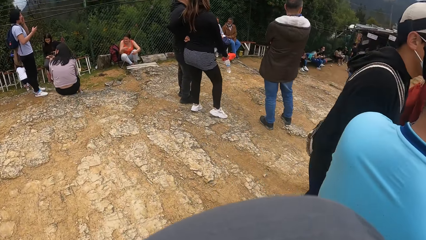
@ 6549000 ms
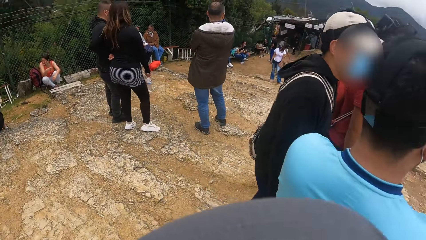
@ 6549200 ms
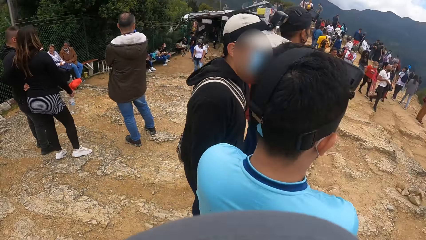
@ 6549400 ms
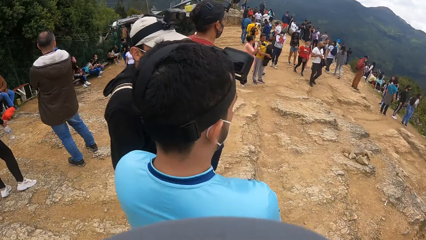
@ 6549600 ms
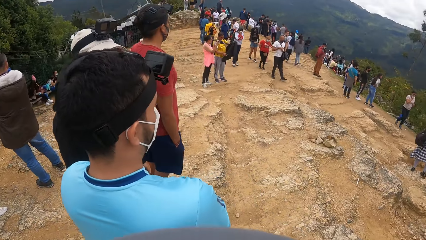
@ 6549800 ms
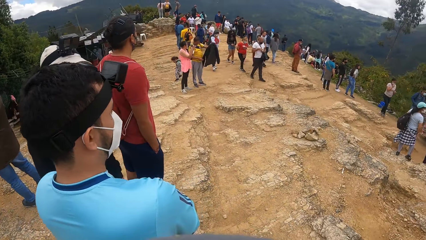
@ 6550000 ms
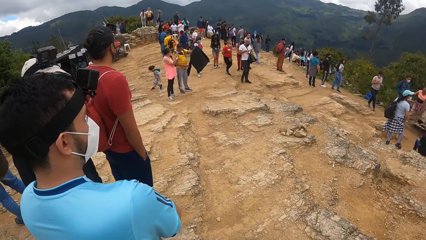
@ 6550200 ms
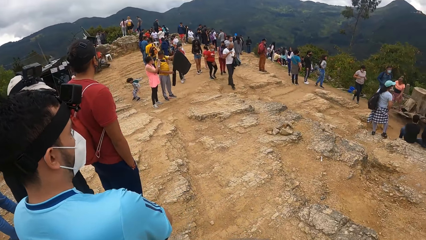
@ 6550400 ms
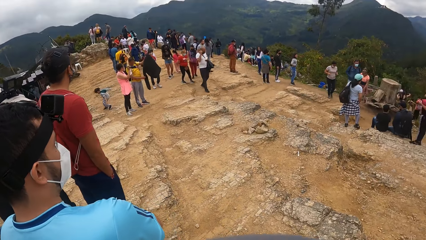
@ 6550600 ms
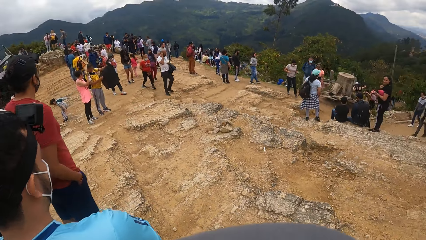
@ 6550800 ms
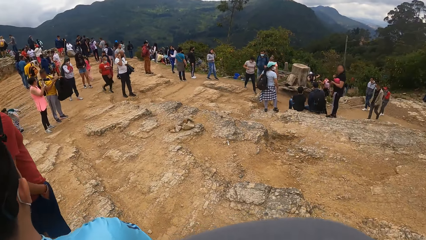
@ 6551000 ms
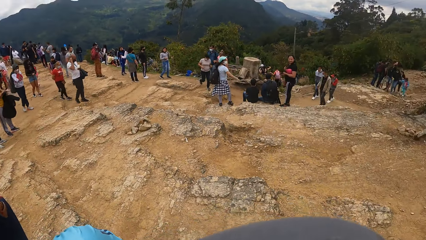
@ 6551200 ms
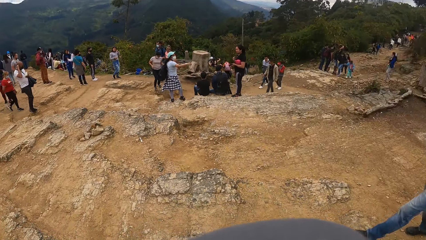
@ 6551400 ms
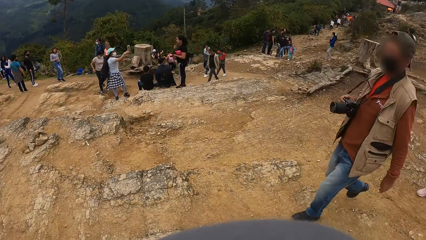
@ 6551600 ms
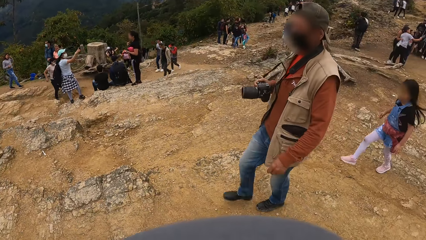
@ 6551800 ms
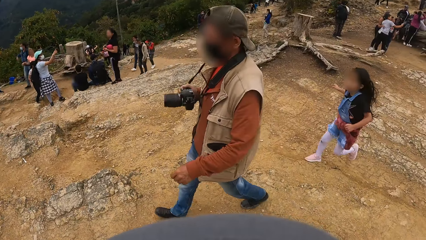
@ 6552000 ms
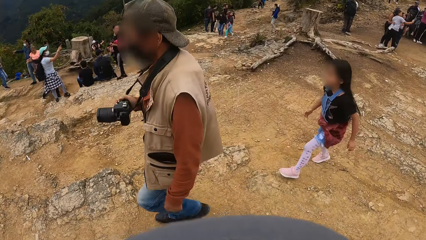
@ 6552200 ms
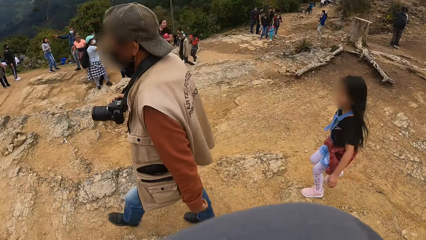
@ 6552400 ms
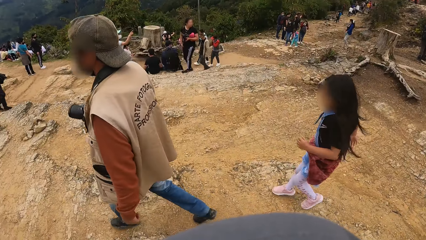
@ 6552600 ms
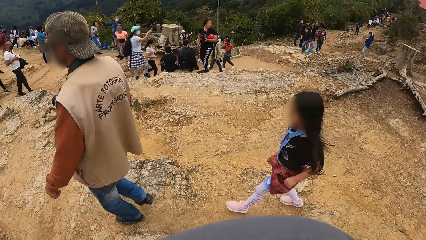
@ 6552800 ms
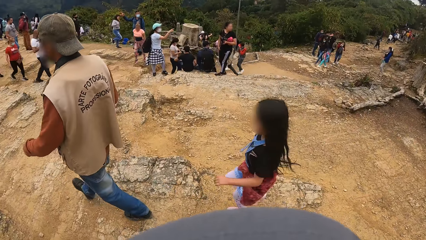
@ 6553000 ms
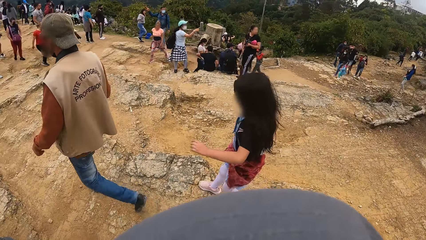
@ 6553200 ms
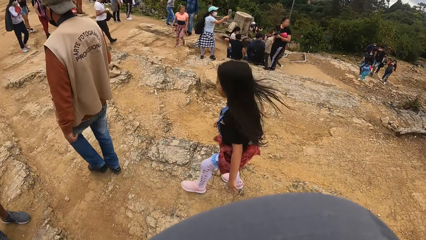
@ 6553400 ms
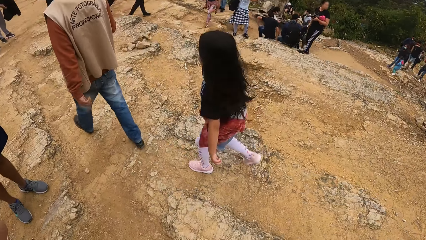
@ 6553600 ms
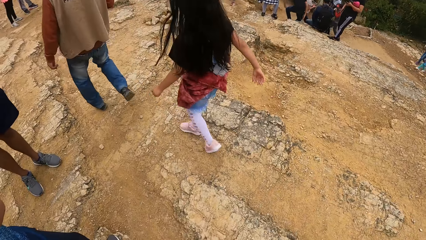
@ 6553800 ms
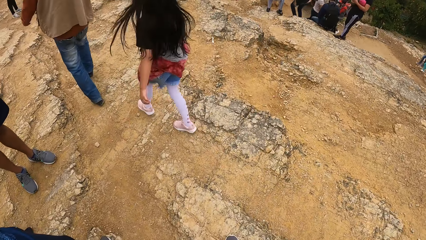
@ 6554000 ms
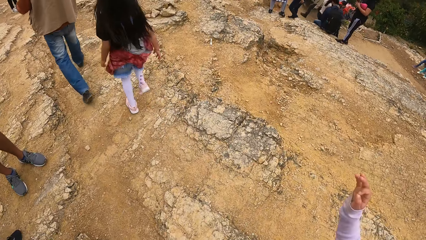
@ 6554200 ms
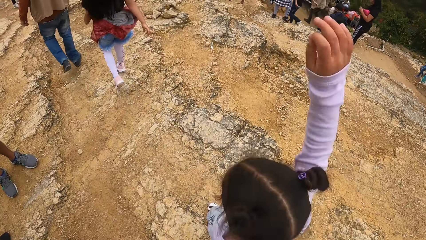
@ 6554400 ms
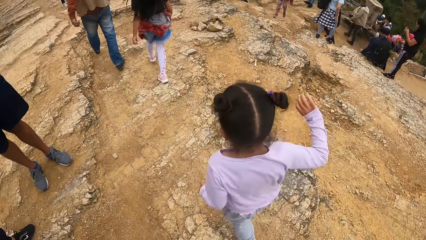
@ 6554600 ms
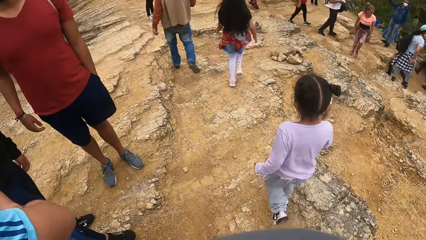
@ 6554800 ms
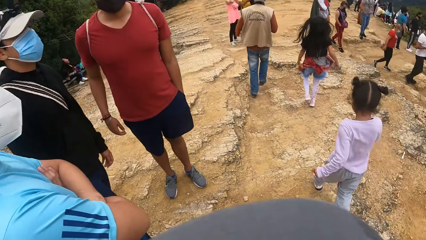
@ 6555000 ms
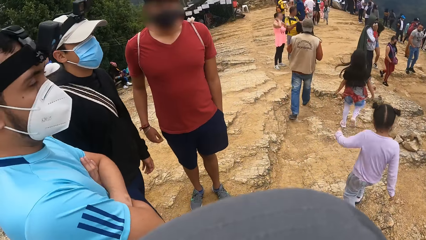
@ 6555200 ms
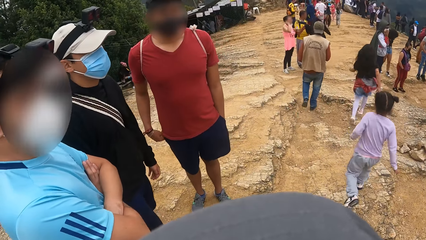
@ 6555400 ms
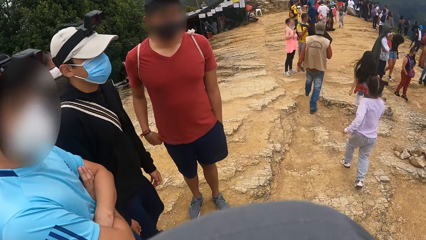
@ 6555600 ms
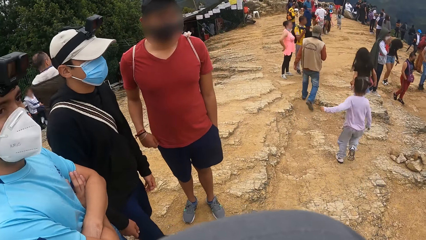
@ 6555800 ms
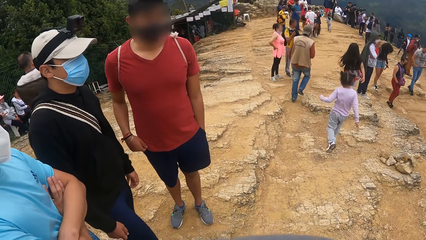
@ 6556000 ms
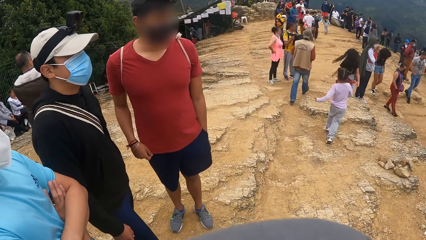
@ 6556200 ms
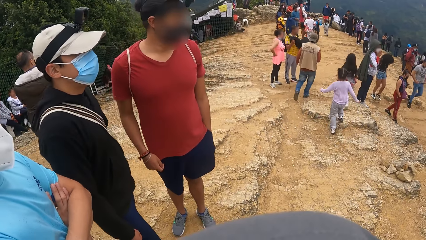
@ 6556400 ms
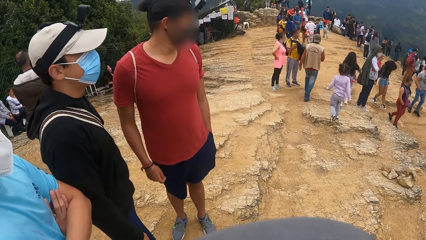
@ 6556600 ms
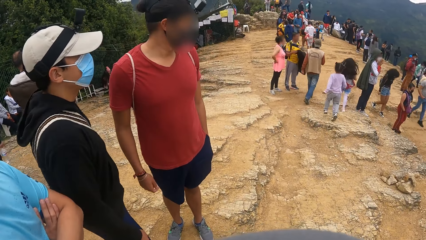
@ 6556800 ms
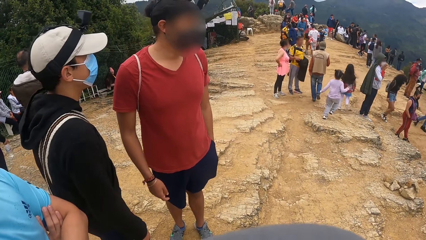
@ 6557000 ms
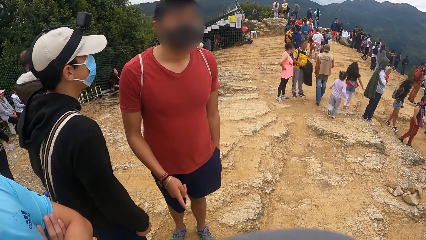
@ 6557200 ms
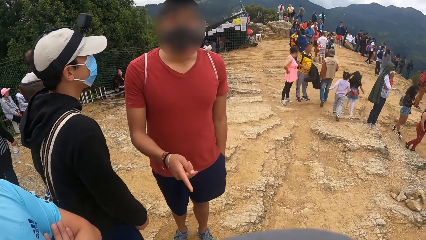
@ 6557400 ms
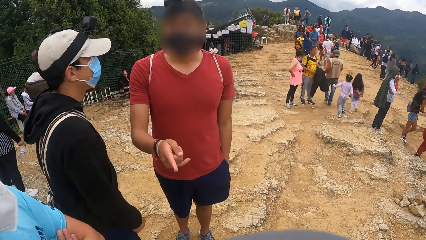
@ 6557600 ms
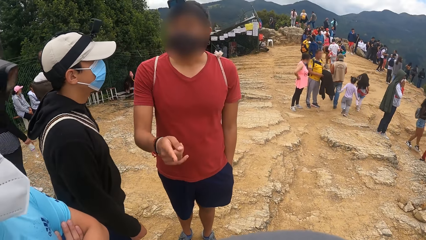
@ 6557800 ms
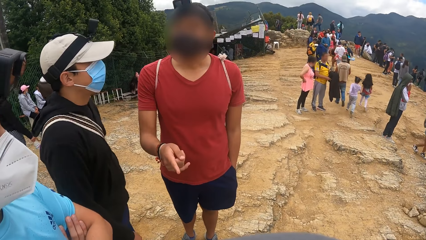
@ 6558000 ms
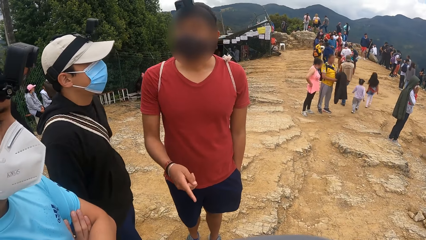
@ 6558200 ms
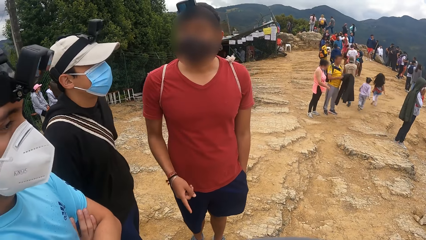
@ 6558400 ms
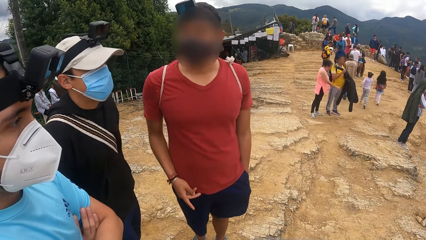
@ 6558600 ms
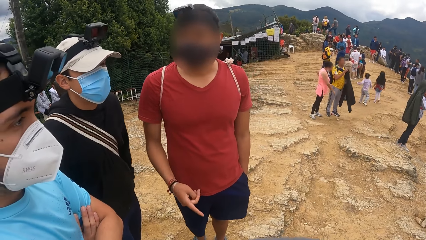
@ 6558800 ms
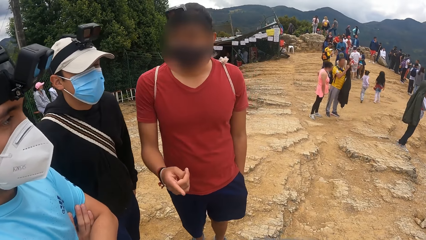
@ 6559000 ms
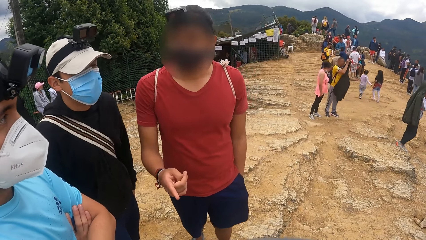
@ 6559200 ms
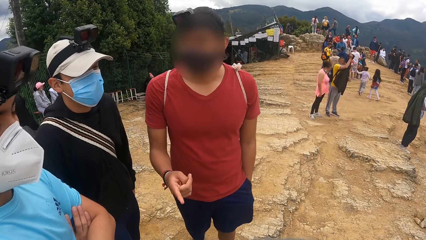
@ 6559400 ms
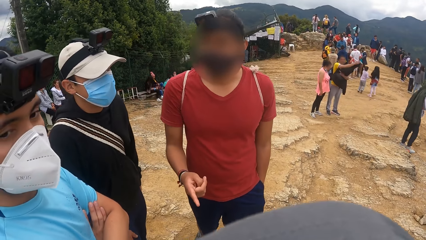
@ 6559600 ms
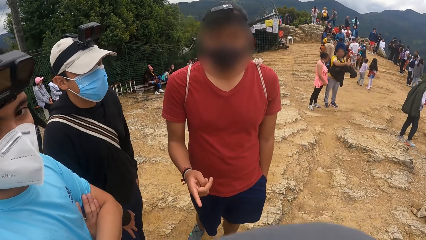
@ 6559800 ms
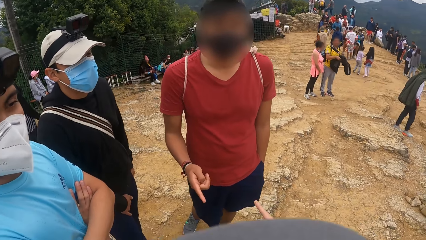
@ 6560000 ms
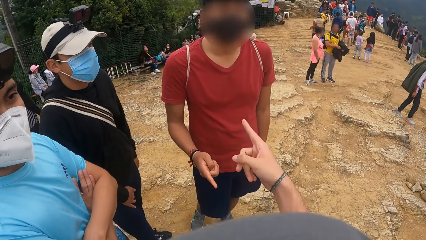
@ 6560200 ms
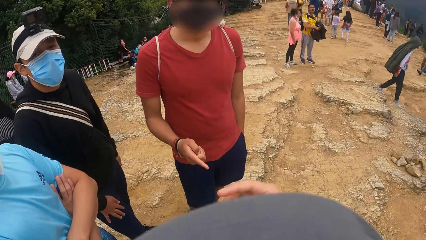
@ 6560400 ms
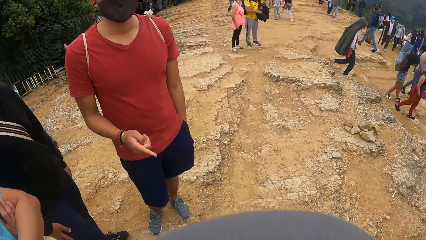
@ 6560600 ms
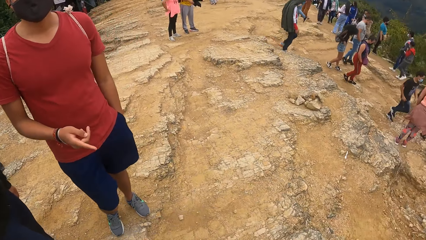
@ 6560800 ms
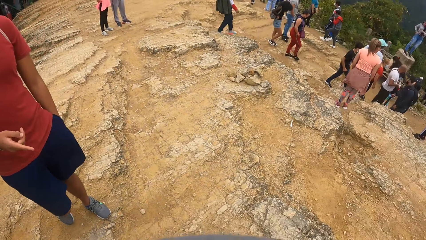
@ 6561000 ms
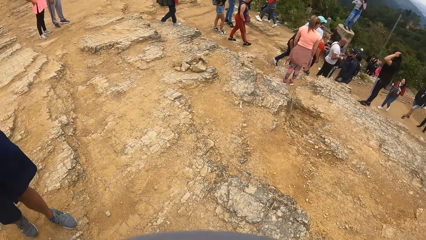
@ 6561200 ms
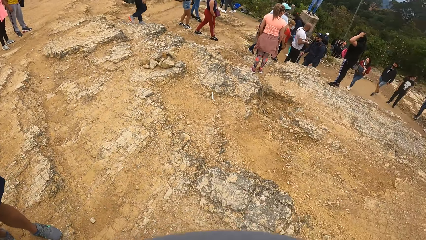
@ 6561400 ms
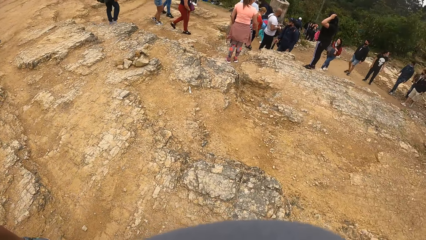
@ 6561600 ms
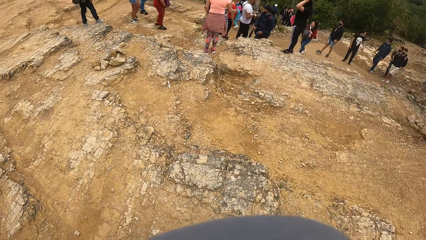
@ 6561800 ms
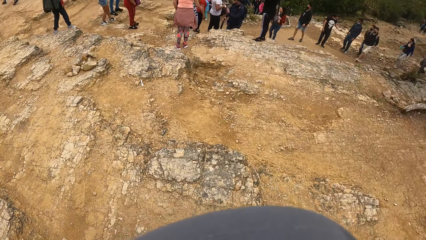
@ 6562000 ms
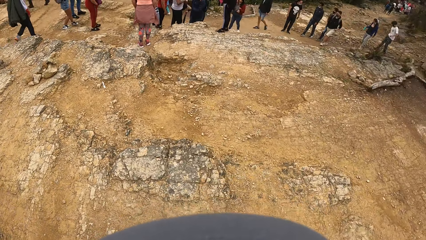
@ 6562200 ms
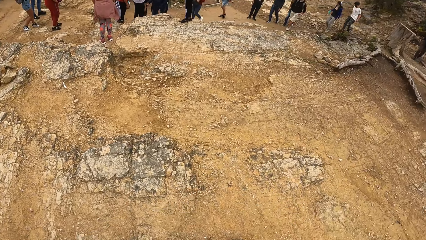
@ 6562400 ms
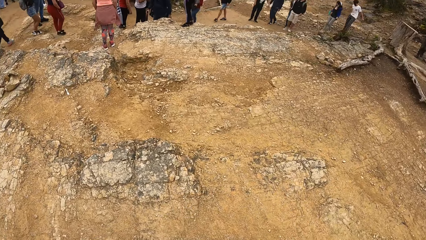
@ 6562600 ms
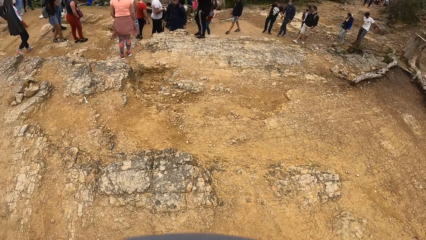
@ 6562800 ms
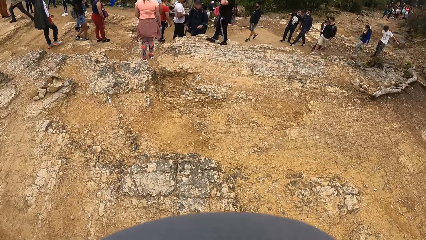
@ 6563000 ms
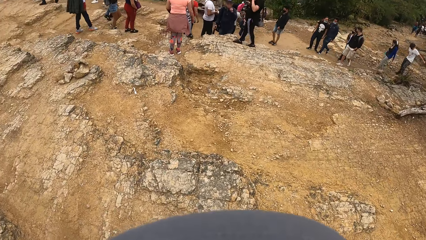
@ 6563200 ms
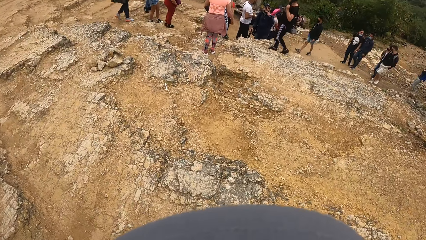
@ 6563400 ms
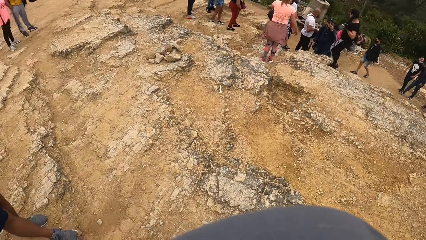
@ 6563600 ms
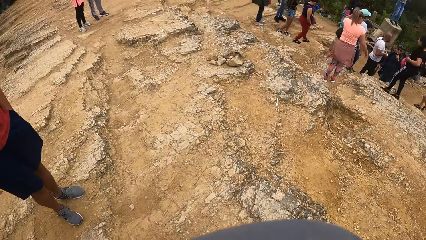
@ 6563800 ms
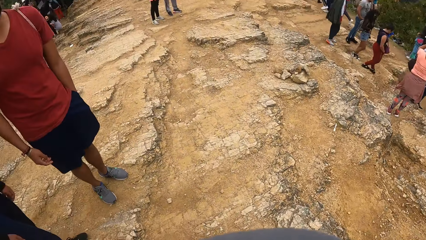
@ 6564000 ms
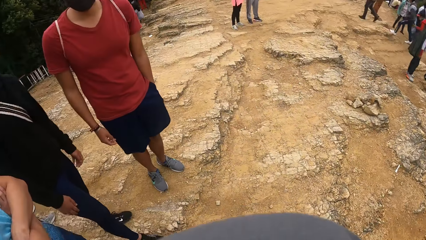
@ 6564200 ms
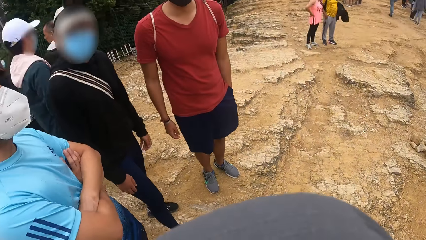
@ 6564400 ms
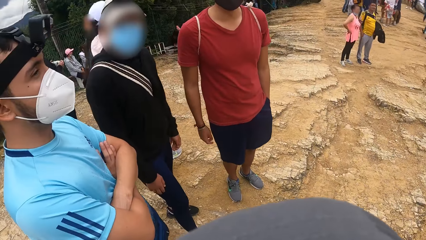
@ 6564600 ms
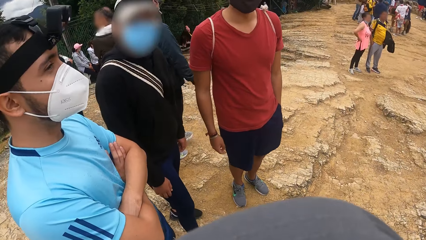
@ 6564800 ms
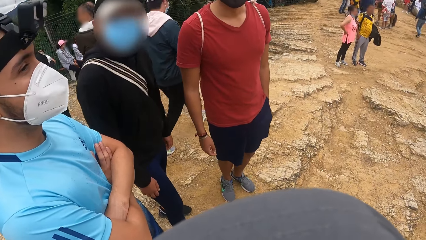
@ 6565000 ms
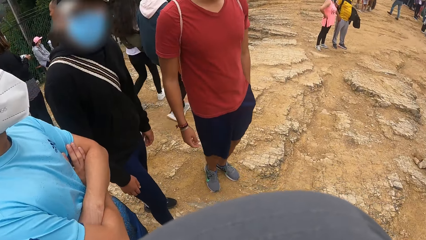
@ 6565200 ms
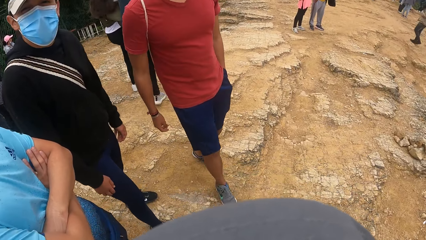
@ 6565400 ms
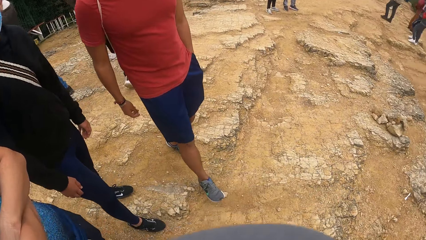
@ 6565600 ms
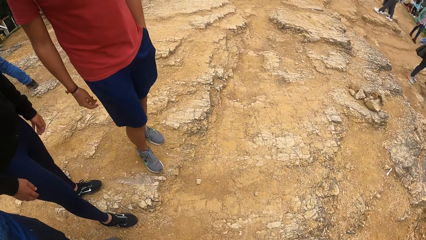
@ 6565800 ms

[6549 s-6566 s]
A man walks past the camera wearer. A girl walks past the camera wearer. Another girl walks past the camera wearer. Another man points at the camera wearer with his right hand. The camera wearer points at the man with his right hand. He interacts with the man. He looks around.
